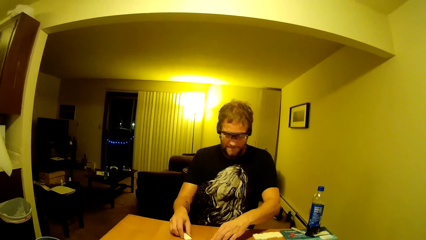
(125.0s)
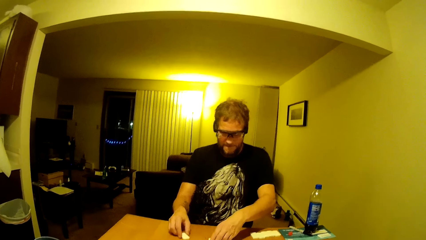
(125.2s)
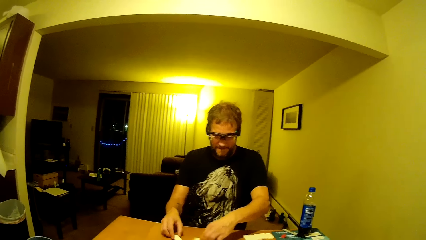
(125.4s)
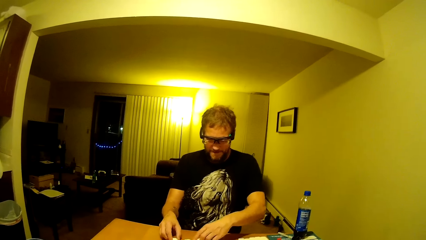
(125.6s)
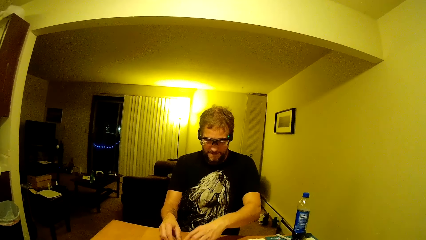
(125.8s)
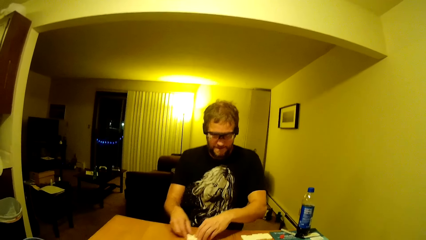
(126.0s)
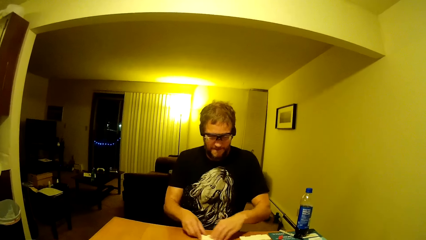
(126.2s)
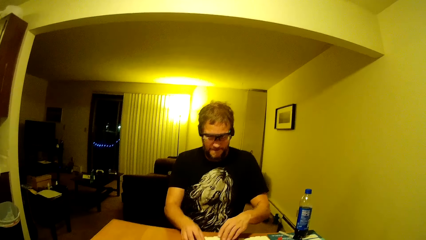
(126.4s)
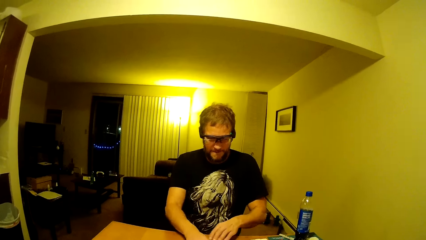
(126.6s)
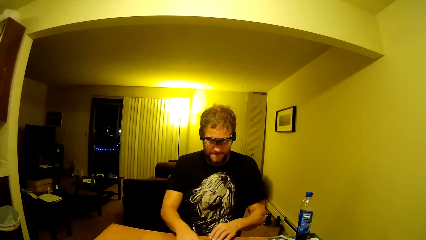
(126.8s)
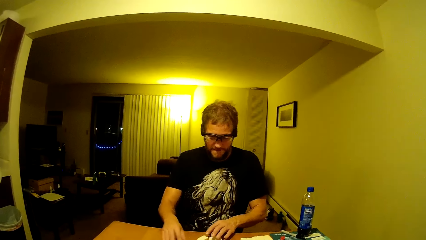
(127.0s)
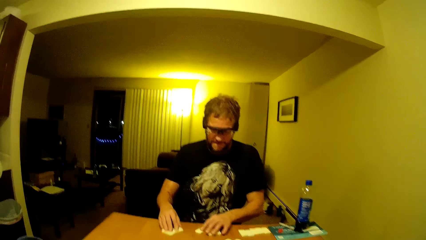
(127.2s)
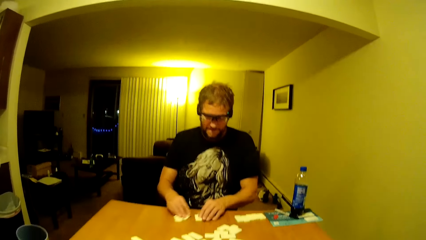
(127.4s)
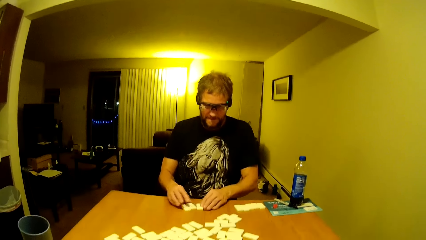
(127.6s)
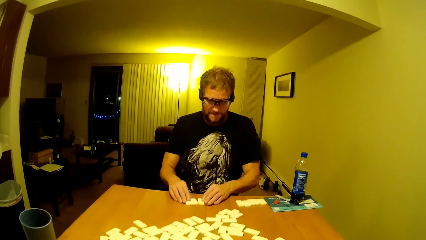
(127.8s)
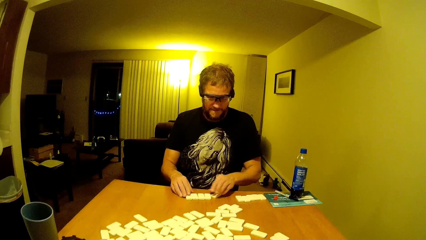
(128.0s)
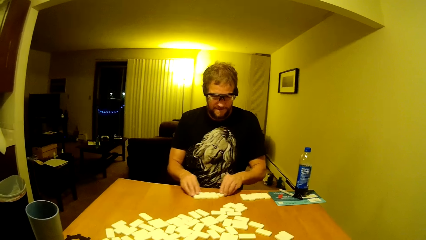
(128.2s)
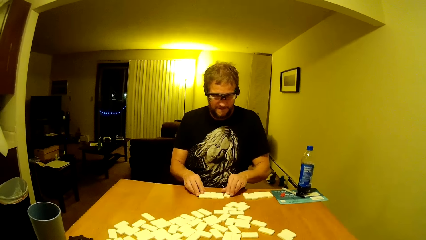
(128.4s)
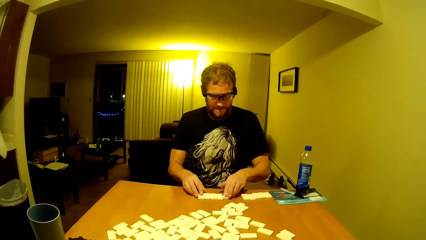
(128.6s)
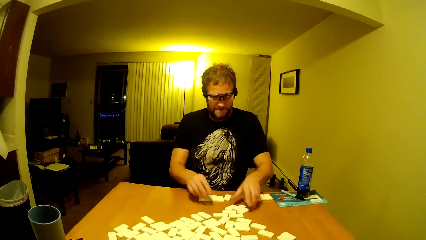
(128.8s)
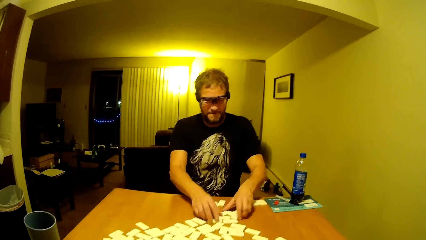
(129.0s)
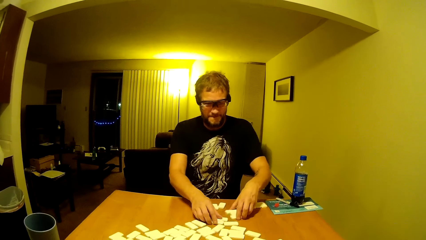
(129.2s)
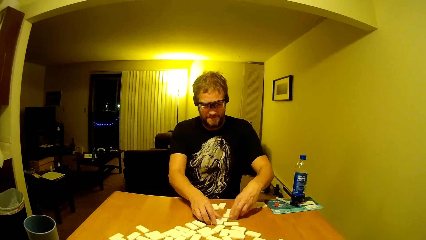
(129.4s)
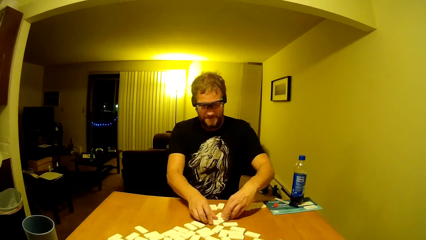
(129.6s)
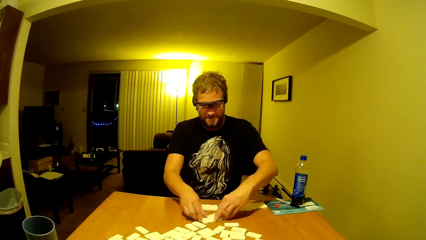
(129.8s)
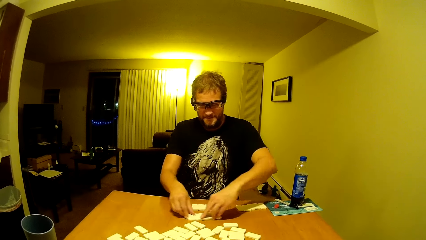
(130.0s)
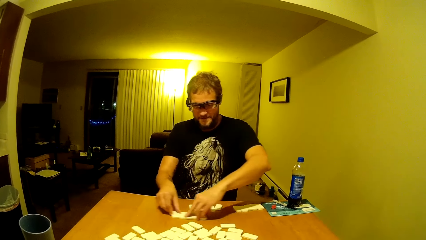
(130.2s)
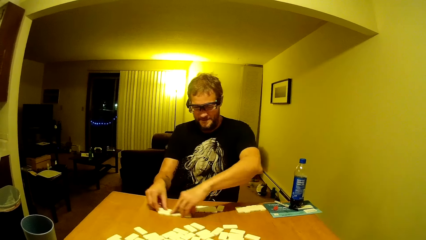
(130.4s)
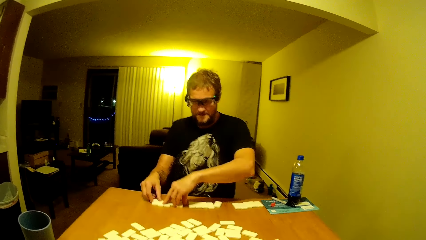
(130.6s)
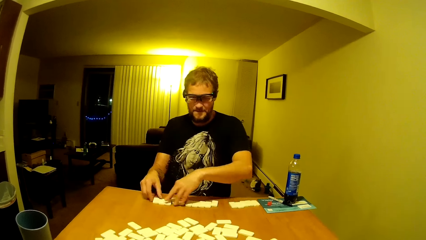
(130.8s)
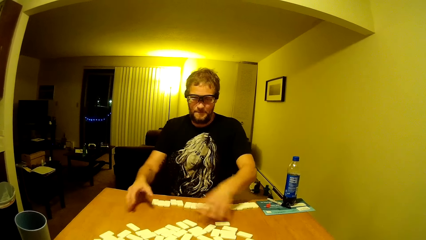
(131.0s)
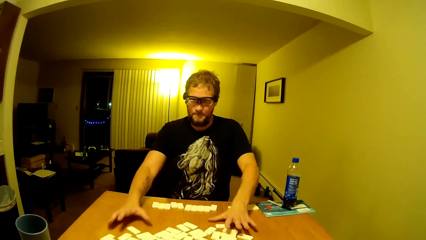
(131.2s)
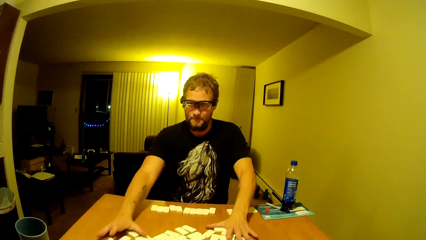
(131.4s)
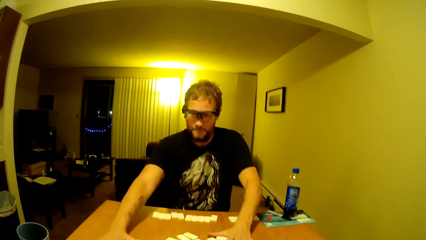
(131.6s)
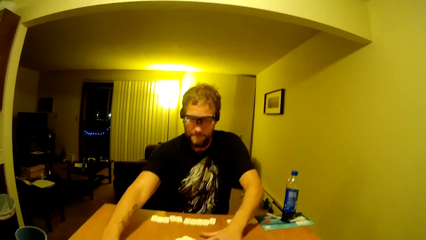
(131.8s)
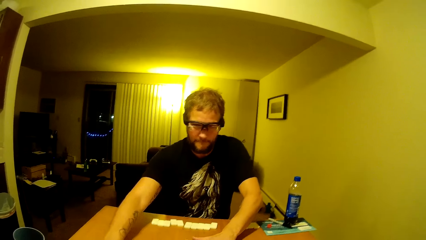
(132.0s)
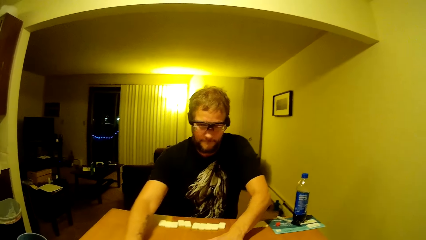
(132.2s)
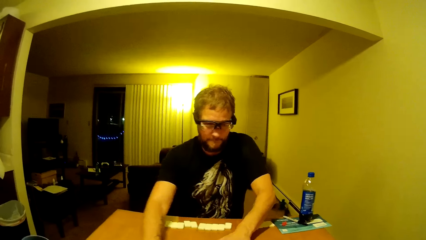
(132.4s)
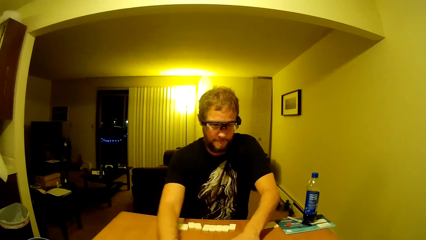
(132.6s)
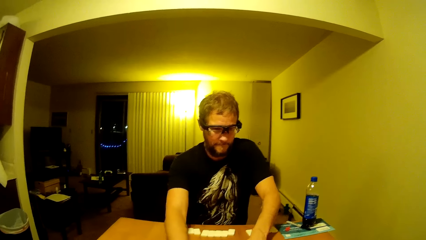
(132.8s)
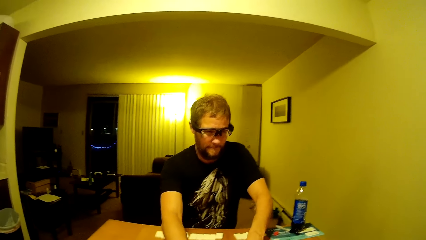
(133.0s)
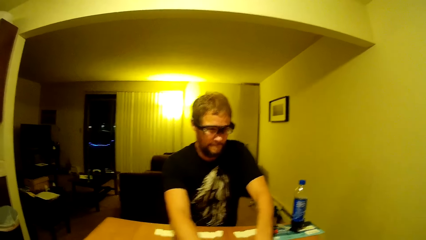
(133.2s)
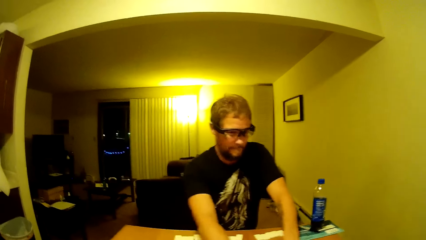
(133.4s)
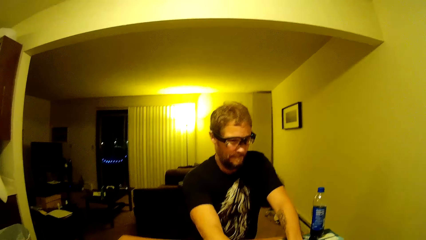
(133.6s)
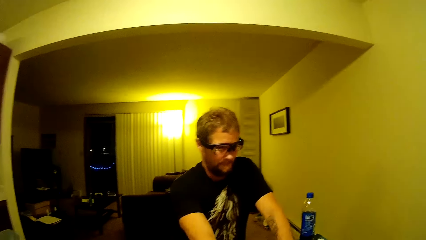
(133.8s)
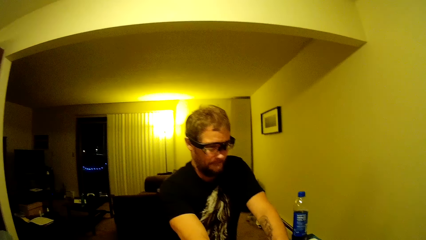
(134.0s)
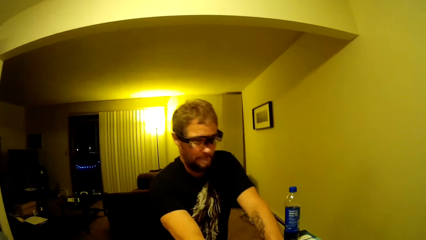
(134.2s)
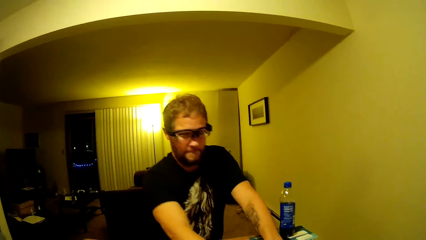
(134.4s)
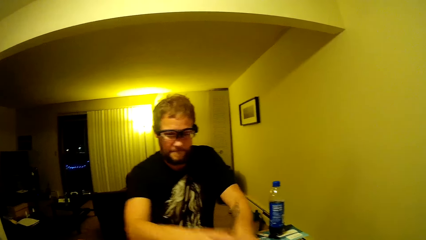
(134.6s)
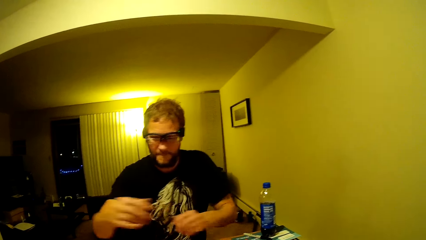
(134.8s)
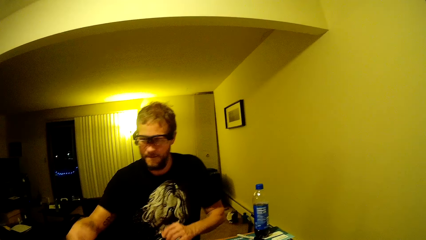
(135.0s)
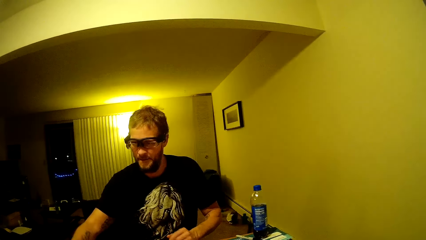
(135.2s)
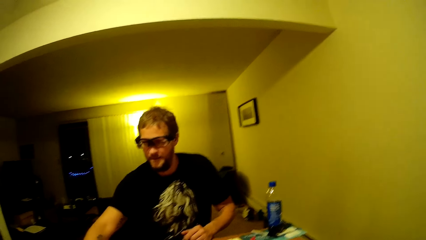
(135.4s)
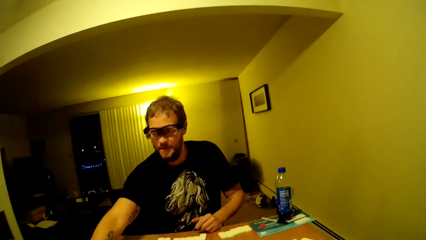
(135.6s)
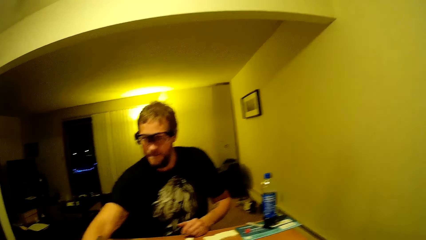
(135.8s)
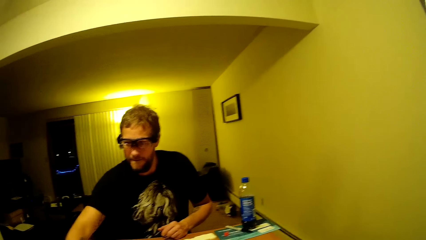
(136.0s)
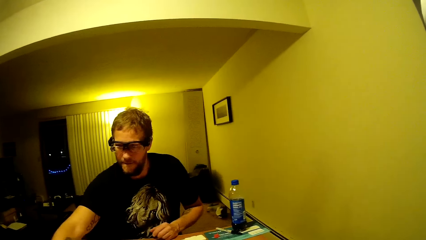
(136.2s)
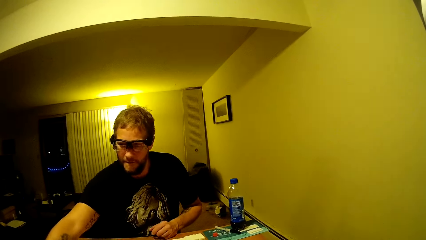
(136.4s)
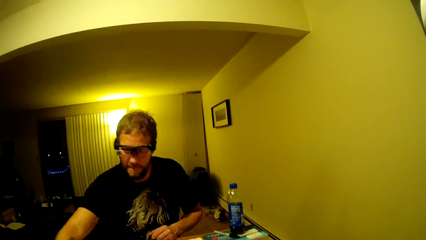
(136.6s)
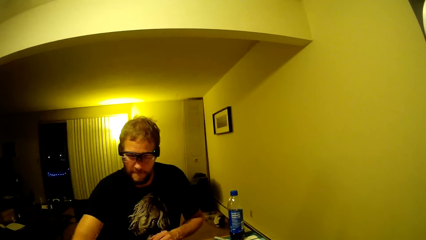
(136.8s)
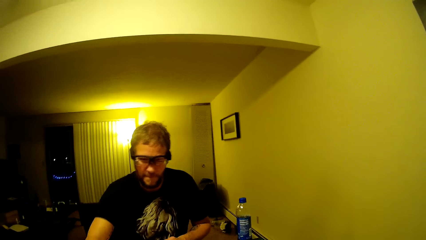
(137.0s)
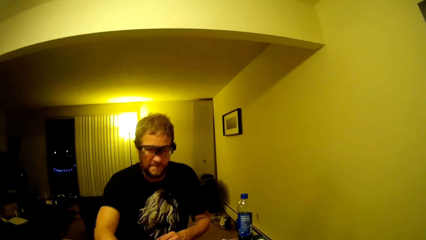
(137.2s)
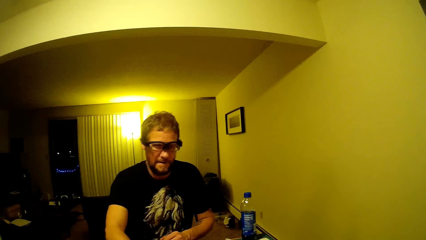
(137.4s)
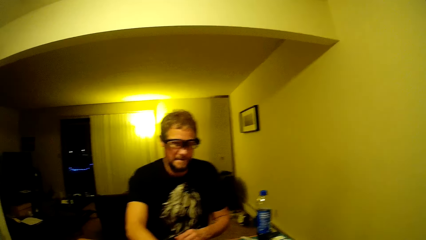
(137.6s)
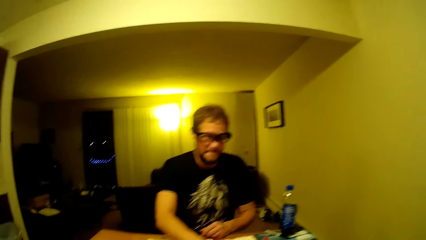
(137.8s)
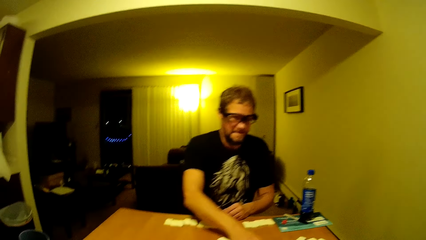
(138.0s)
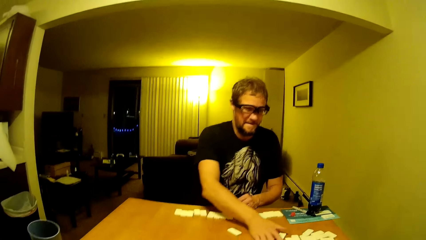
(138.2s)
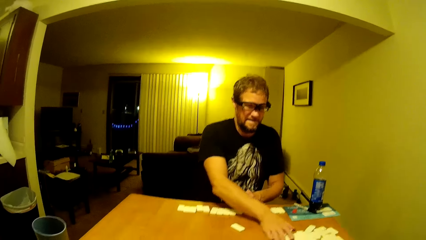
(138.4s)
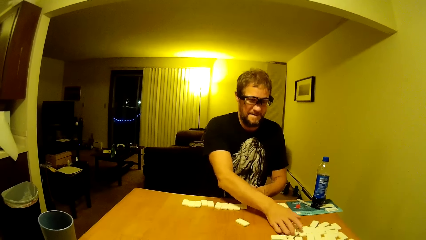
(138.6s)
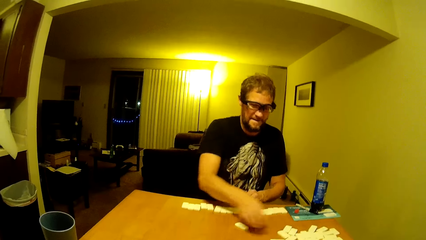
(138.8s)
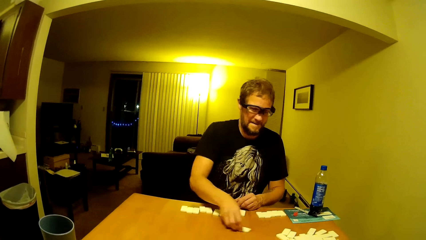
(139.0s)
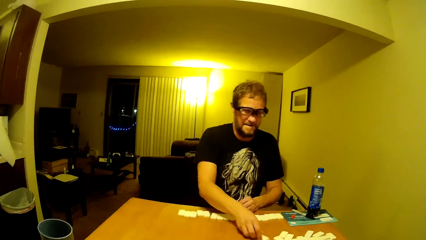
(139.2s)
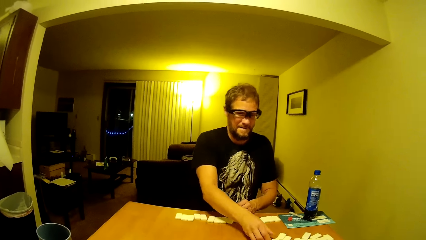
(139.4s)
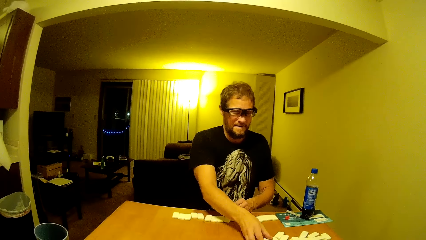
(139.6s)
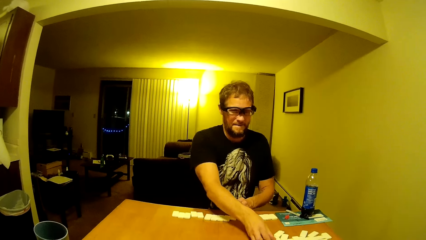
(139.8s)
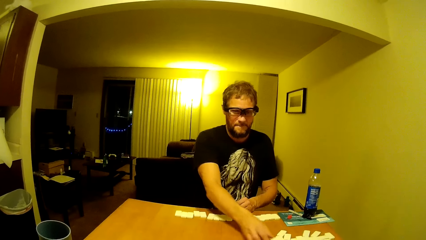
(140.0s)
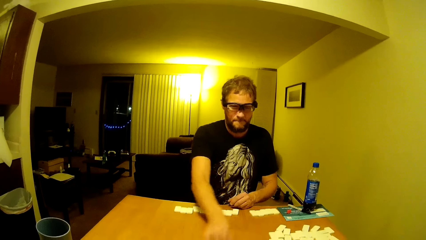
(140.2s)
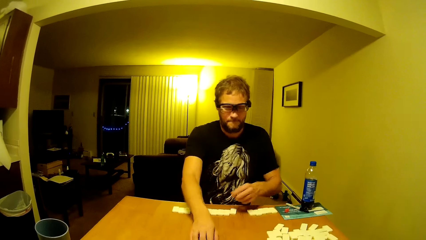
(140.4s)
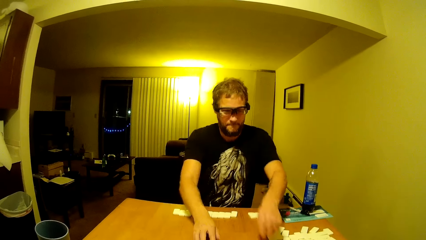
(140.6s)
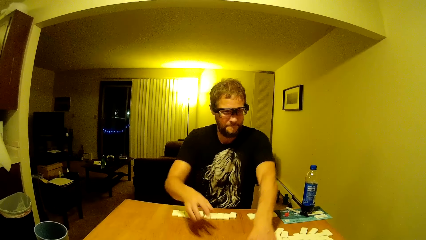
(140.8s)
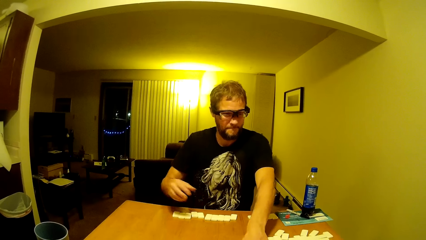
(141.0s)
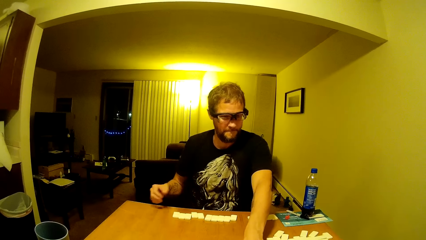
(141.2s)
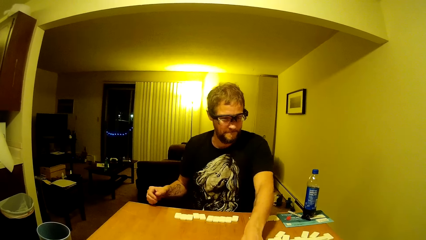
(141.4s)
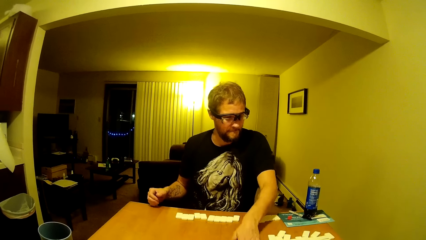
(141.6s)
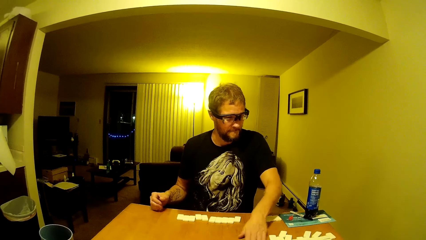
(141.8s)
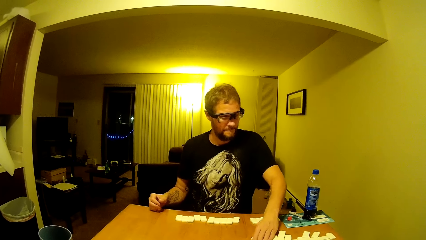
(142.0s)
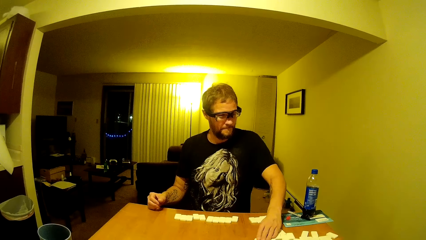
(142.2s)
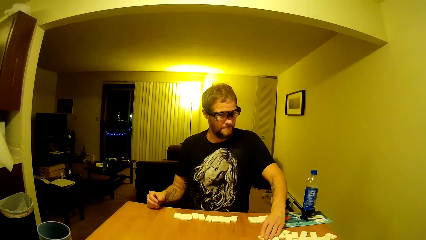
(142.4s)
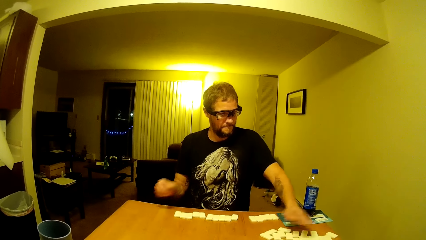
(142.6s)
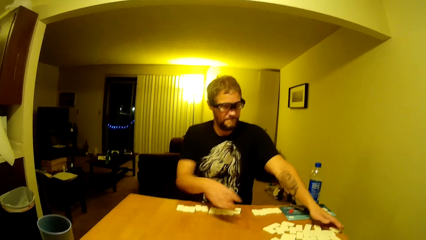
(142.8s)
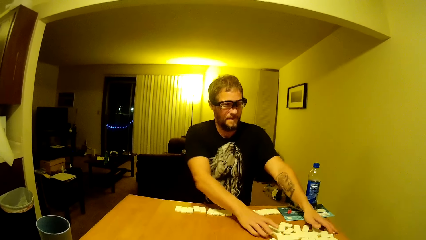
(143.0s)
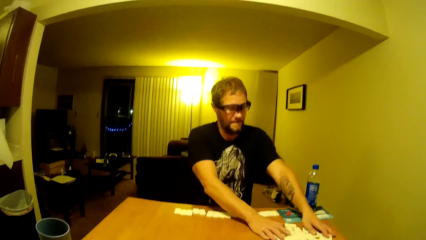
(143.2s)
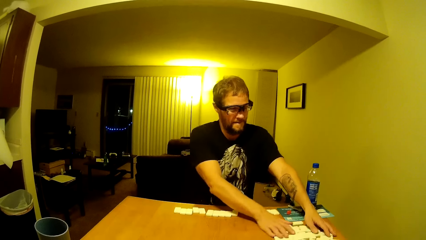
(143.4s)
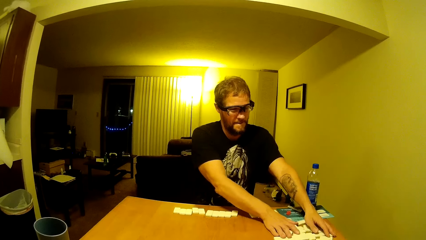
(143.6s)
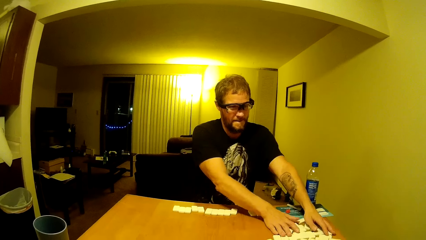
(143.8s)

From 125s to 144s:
A man and the camera wearer play dominoes on the table. The man arranges the dominoes and pushes the dominoes aside.
